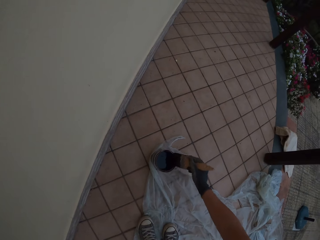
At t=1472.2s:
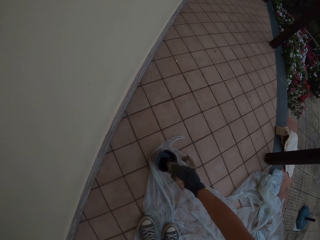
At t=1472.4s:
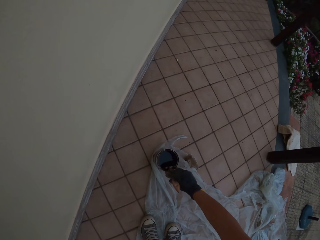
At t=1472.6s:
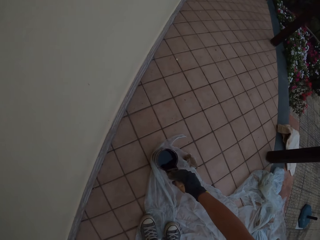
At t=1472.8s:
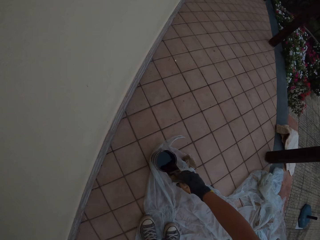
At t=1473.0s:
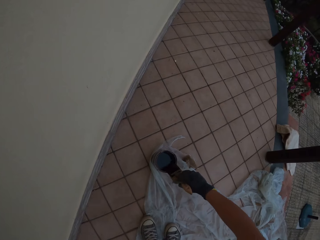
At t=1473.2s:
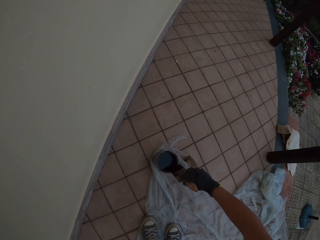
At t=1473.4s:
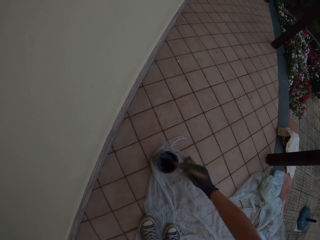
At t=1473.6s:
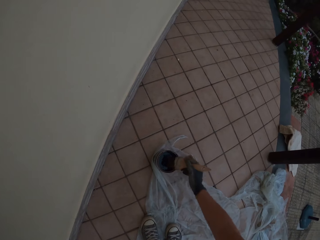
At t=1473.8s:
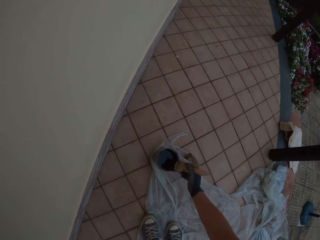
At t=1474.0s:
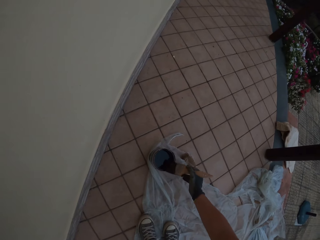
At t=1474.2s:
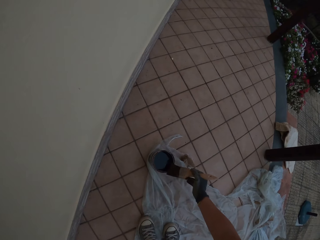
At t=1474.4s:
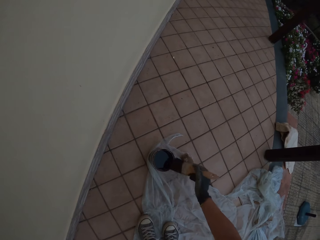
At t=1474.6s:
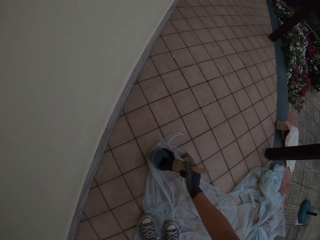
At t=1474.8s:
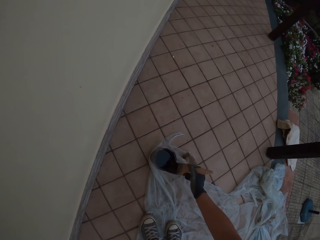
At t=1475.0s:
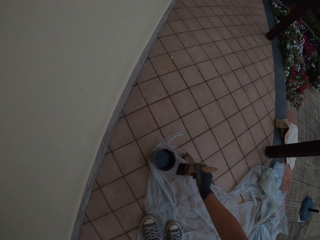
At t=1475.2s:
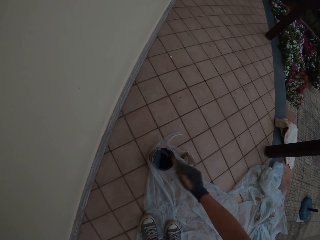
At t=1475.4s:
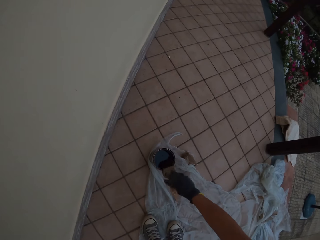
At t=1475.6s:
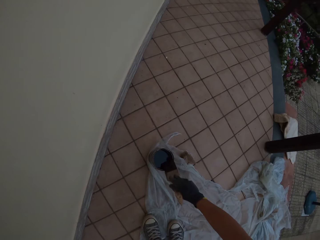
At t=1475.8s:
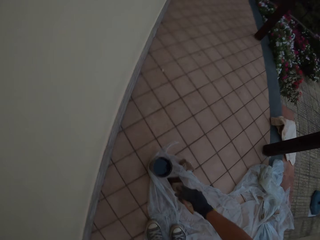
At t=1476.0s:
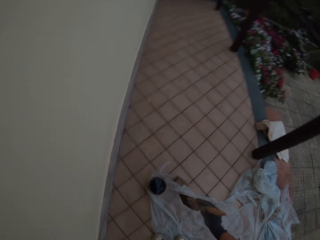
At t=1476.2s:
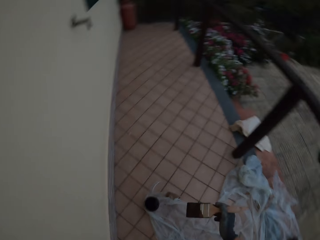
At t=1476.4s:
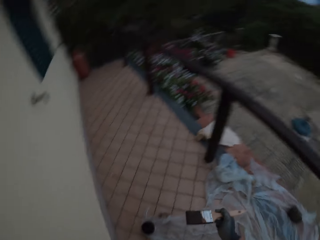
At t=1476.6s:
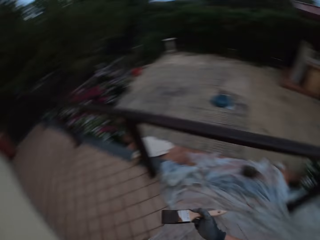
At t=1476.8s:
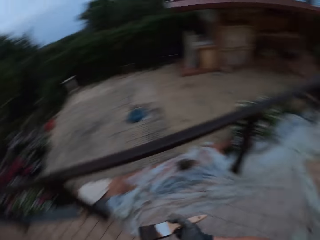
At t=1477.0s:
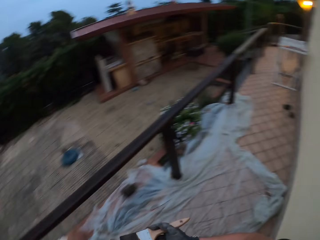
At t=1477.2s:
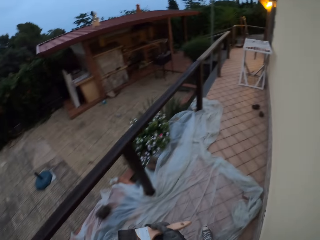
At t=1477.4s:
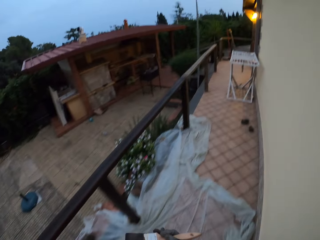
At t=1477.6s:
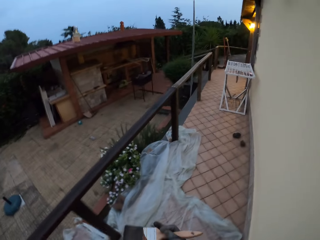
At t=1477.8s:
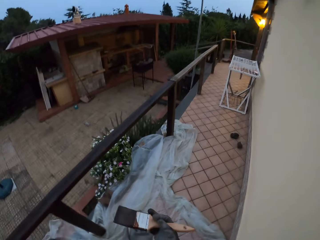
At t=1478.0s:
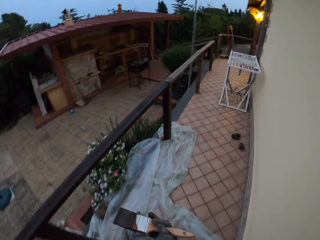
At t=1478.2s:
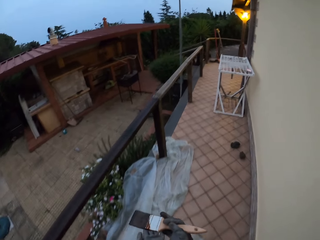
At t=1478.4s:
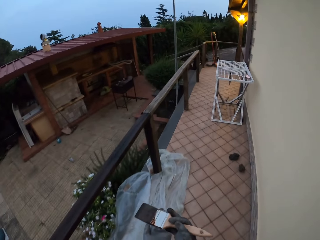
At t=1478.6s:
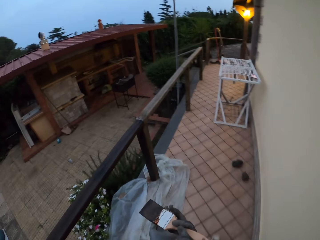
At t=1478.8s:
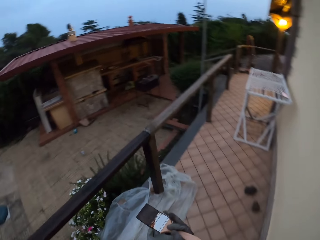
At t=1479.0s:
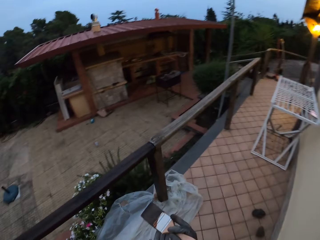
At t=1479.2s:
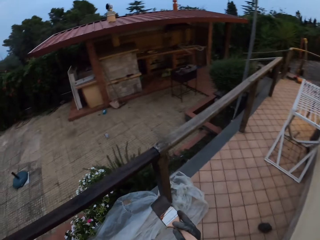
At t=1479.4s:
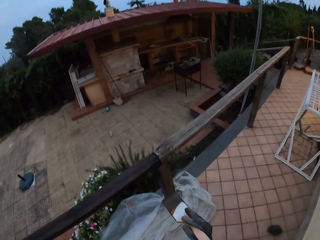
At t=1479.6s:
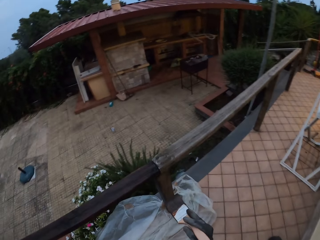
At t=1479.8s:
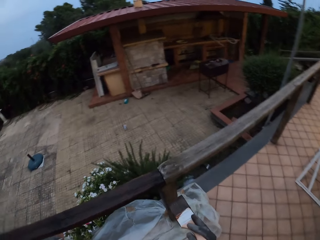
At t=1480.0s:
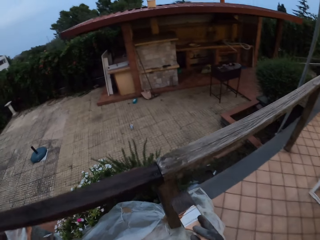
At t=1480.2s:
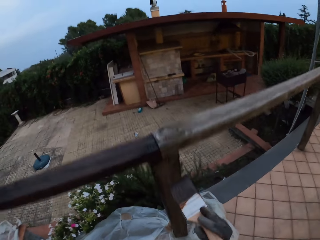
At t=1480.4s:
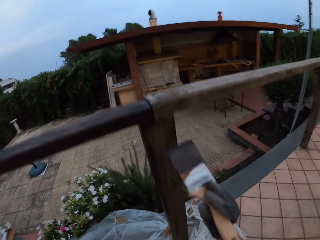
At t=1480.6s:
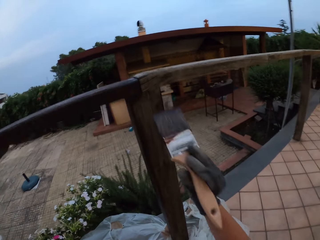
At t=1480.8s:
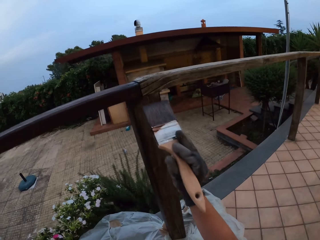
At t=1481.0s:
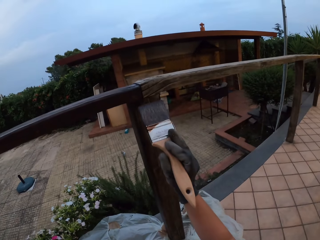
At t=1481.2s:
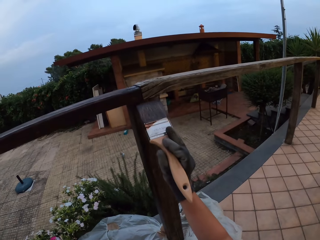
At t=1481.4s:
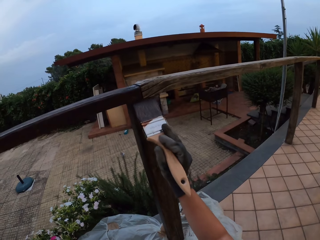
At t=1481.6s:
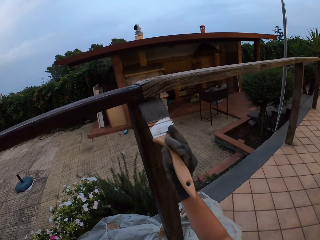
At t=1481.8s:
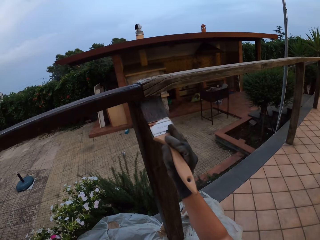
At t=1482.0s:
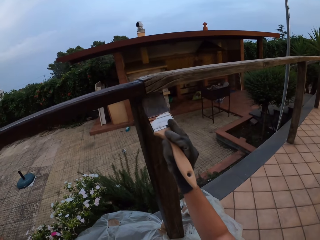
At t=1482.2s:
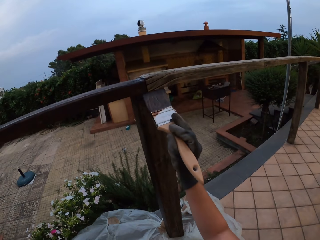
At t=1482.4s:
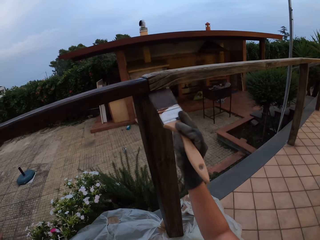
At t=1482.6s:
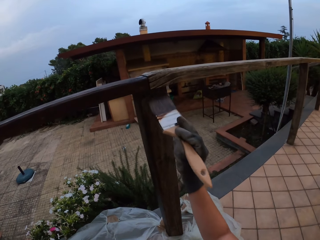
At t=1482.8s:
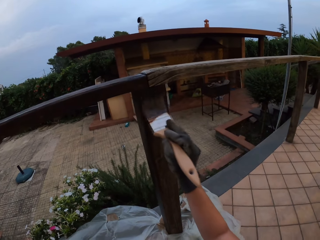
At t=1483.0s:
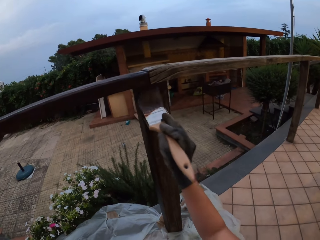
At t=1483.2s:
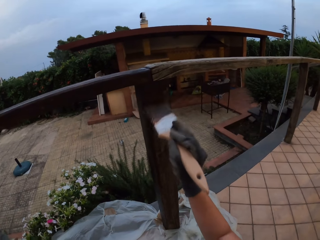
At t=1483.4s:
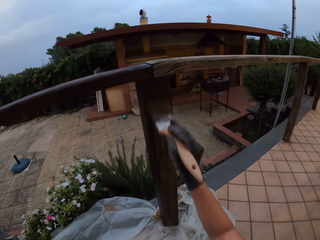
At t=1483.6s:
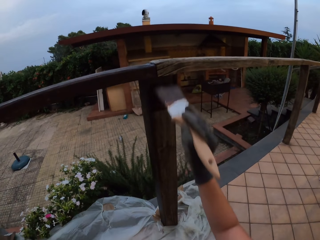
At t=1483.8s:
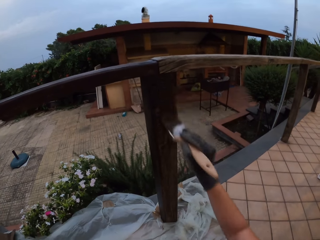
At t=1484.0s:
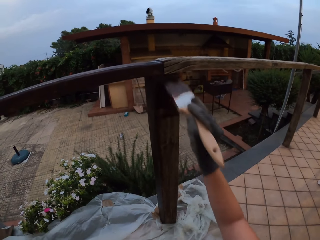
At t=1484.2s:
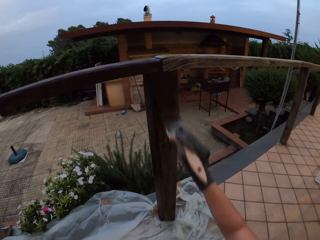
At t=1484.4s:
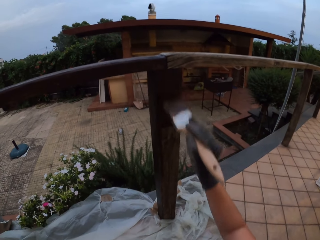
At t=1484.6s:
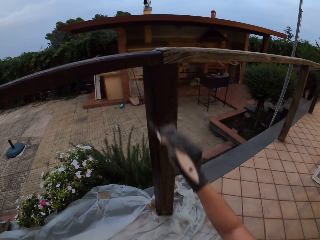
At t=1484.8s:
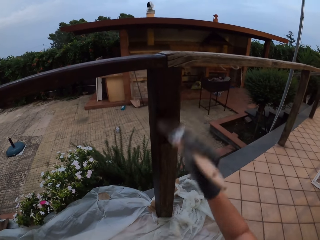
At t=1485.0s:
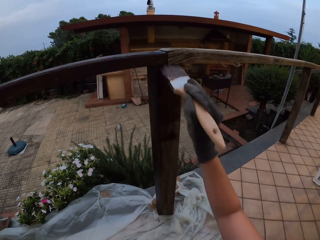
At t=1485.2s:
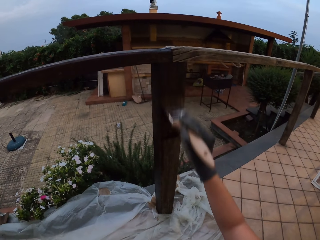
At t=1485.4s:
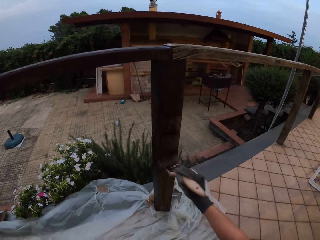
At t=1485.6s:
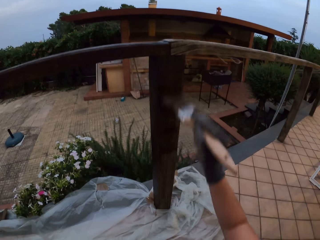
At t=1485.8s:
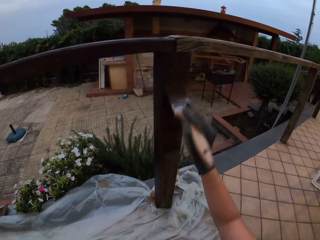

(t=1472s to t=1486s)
The camera wearer stands up, looks around the compound and walks around the compound. They paint the wooden rail fence with a paintbrush.

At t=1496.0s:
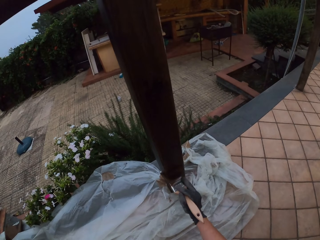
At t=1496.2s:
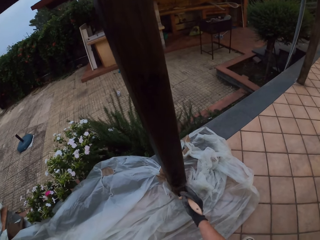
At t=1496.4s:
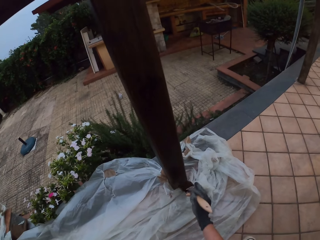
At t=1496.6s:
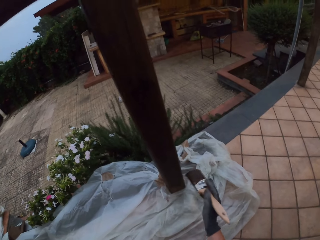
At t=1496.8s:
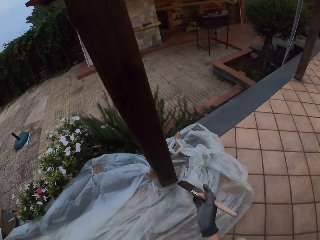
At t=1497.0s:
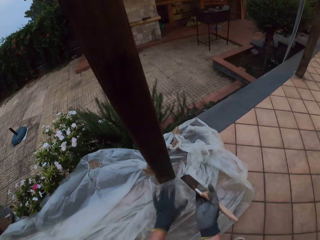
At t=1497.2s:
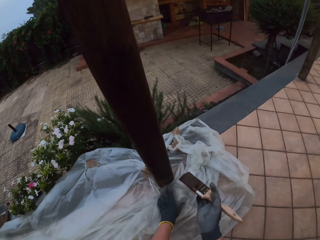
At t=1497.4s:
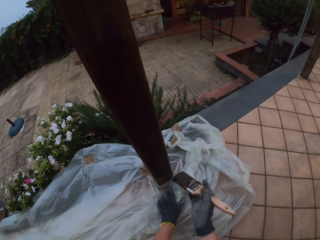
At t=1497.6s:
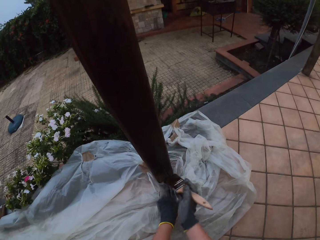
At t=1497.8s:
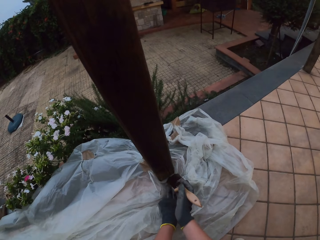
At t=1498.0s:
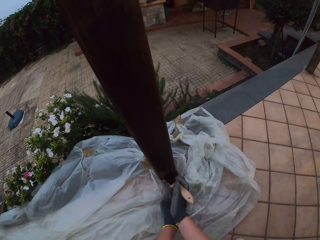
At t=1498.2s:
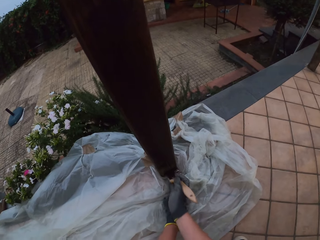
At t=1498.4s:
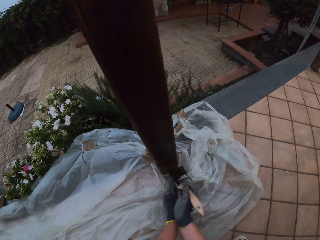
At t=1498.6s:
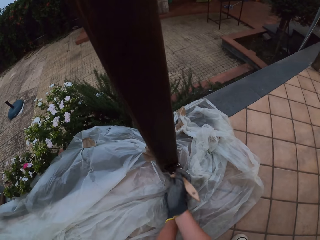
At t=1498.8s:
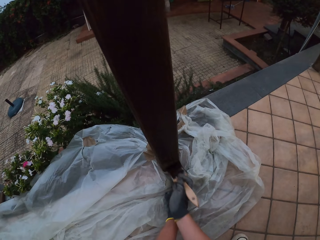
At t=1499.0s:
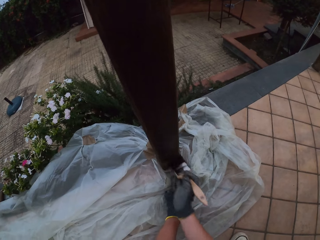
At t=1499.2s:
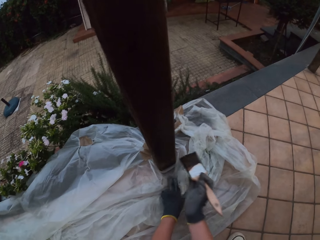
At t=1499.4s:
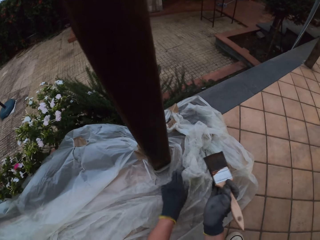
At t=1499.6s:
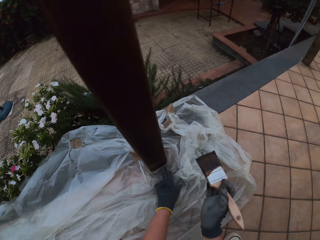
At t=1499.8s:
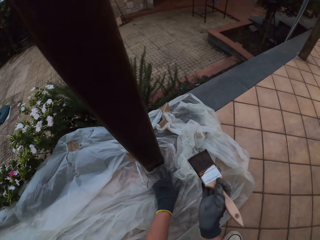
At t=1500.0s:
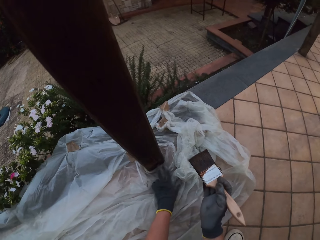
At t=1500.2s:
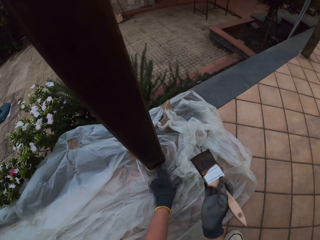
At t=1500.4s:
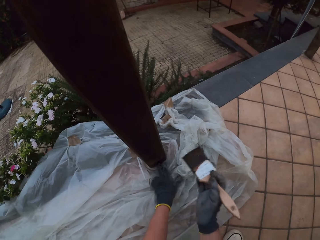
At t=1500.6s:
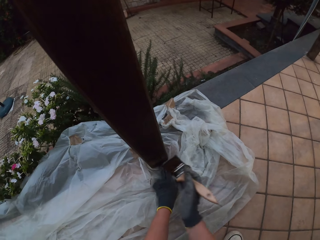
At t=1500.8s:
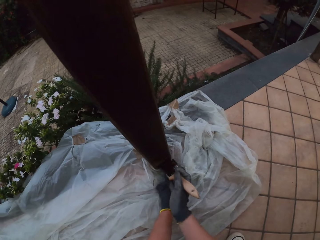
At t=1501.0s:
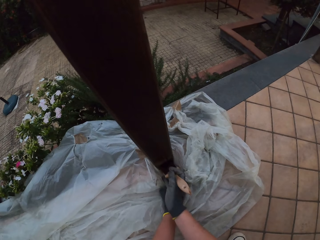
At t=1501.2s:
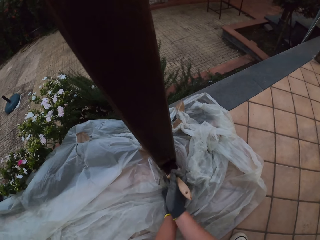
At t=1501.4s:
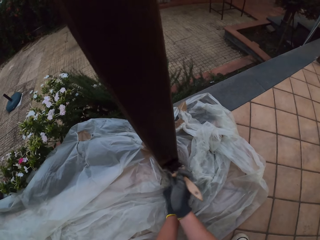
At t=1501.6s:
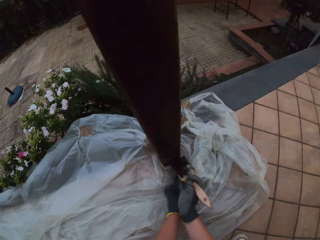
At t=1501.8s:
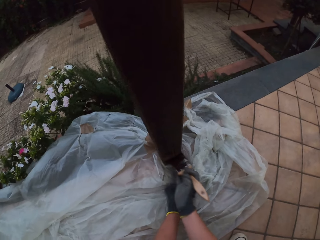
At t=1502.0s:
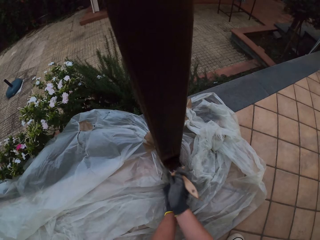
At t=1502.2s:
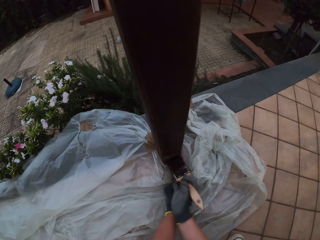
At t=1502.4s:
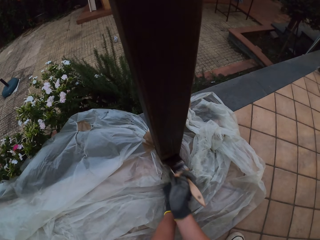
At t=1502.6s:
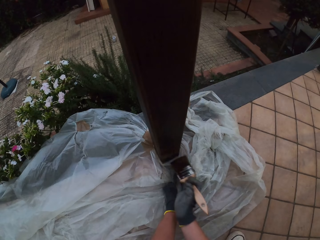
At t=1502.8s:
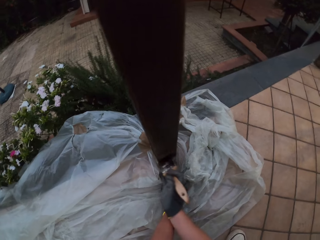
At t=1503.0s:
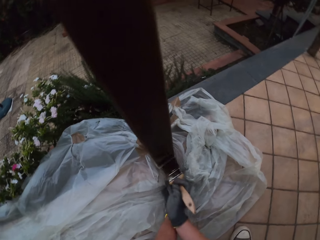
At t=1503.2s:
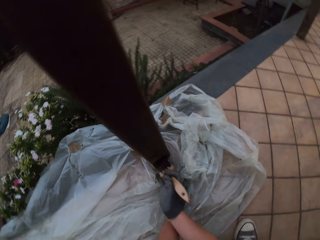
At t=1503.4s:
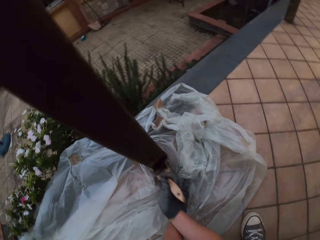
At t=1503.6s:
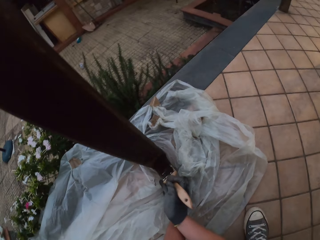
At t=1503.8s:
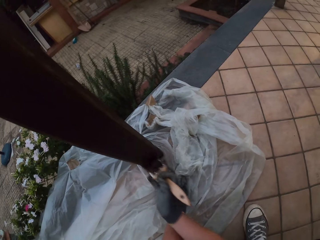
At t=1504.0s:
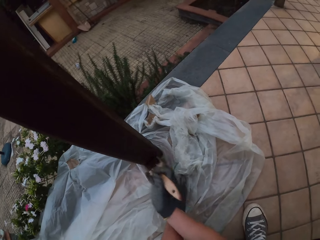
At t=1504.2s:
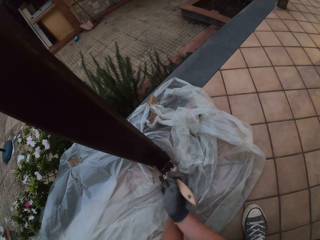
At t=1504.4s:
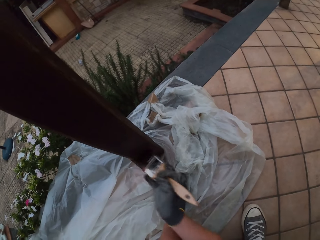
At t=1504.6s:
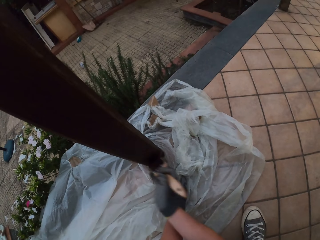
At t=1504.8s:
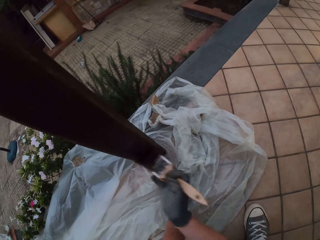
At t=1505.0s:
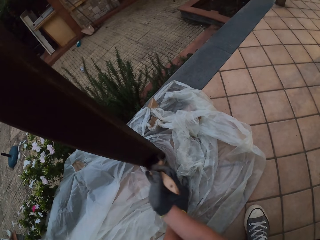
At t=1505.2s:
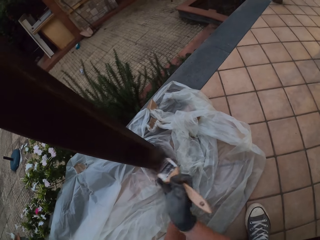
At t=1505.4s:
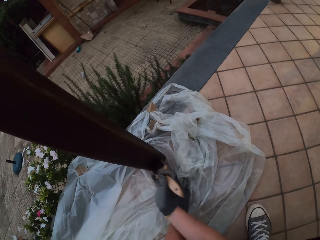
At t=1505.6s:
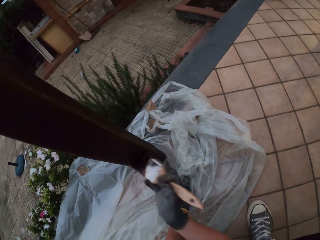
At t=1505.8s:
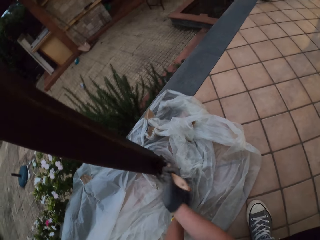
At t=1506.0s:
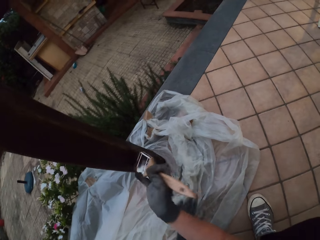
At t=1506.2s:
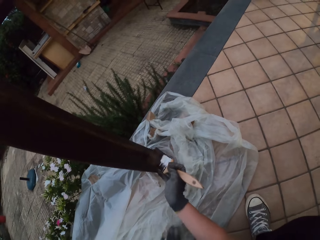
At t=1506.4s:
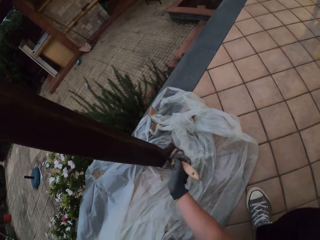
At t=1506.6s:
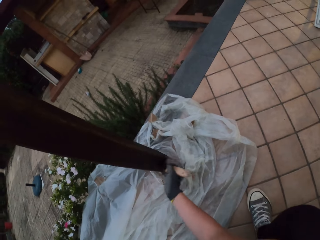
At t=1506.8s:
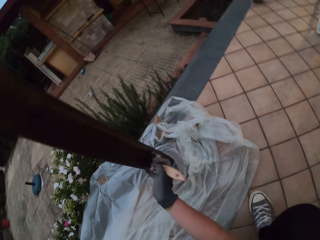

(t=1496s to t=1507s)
The camera wearer pushes down the polythene on the floor with her left hand. She holds the polythene on the ground. She paints the wooden rail fence with a paintbrush. She removes the paintbrush from the wooden rail fence. She pushes down the polythene on the floor with her left hand. She folds the polythene on the ground. She paints the wooden rail fence with the paintbrush. She removes her left hand from the polythene on the floor.
